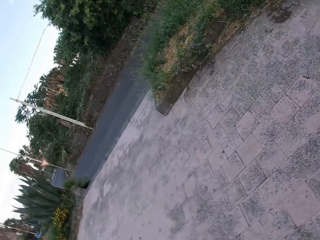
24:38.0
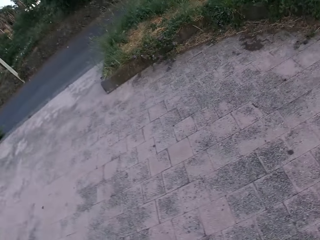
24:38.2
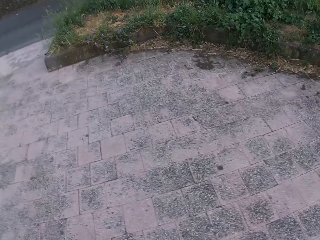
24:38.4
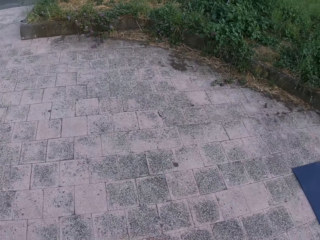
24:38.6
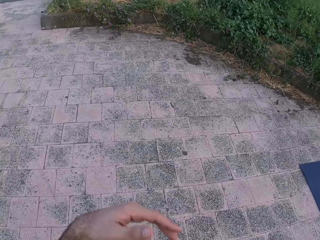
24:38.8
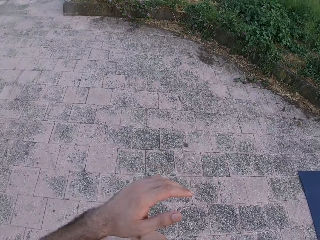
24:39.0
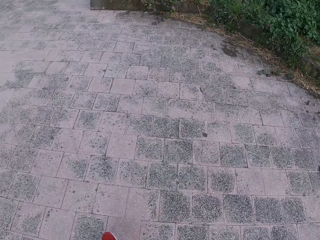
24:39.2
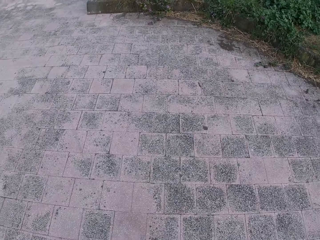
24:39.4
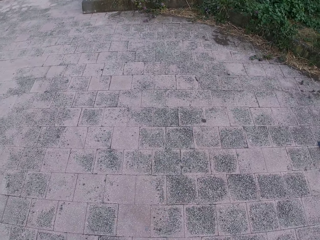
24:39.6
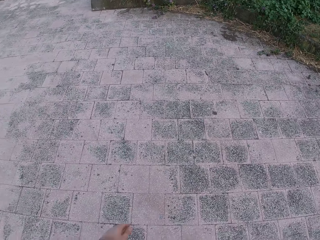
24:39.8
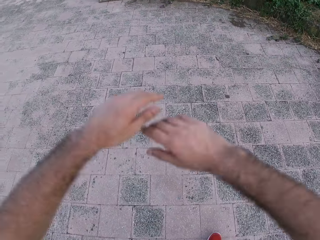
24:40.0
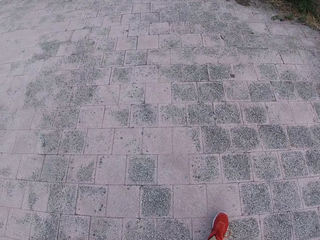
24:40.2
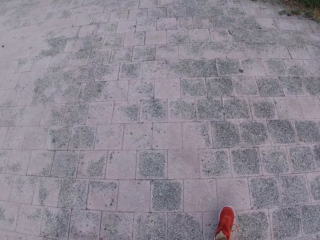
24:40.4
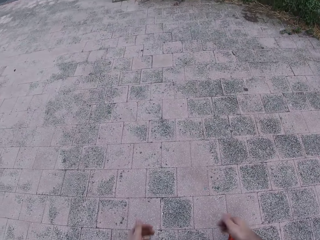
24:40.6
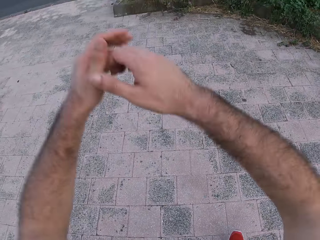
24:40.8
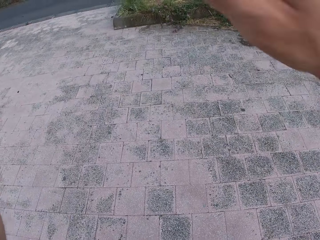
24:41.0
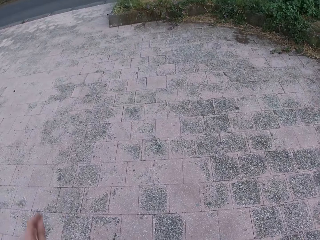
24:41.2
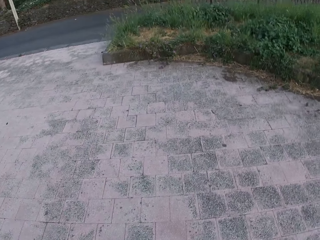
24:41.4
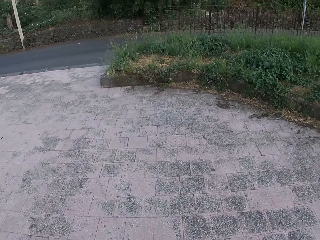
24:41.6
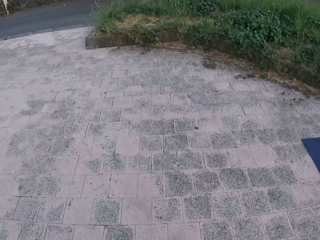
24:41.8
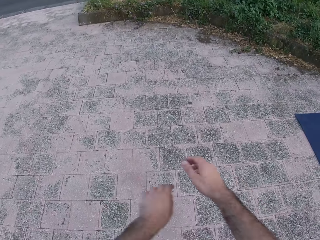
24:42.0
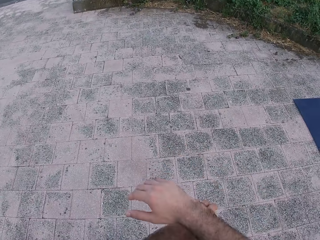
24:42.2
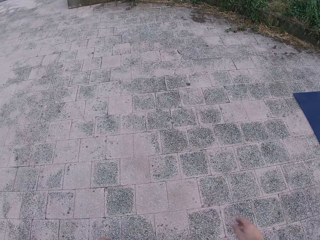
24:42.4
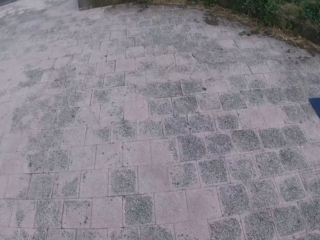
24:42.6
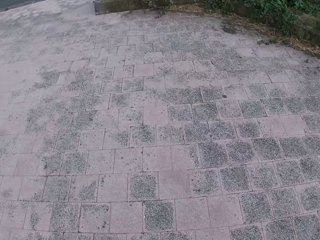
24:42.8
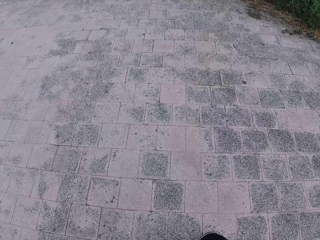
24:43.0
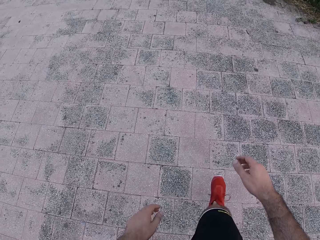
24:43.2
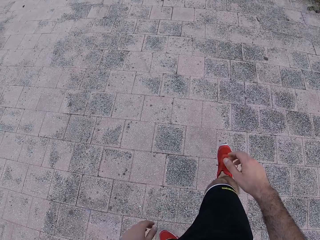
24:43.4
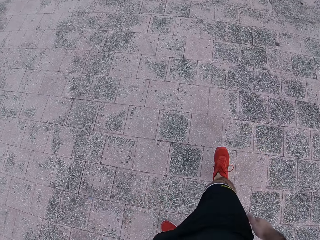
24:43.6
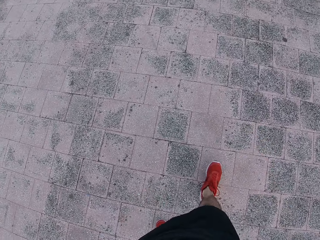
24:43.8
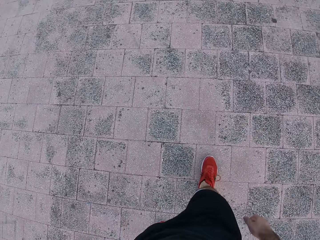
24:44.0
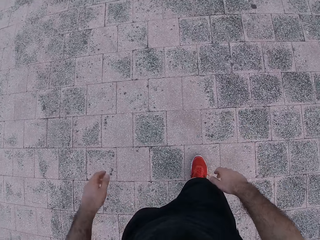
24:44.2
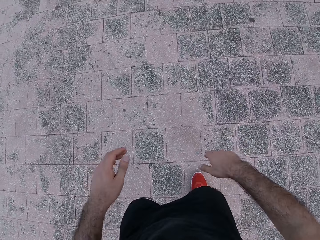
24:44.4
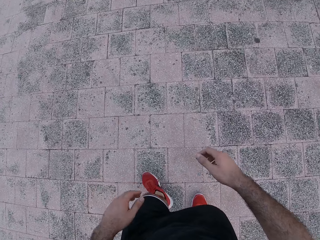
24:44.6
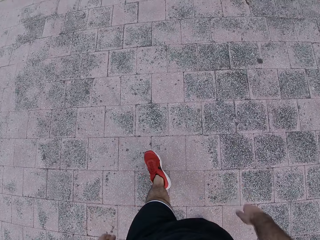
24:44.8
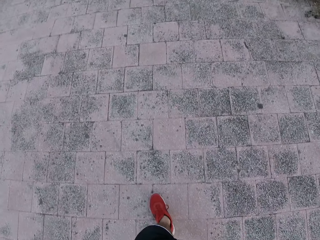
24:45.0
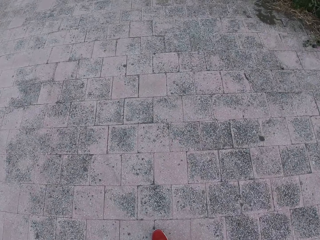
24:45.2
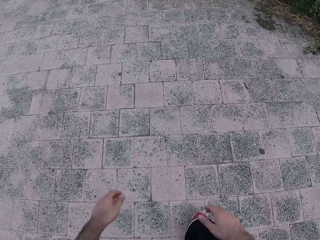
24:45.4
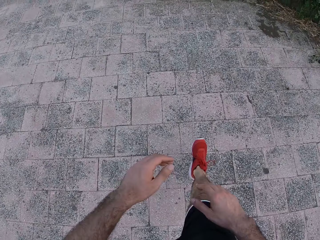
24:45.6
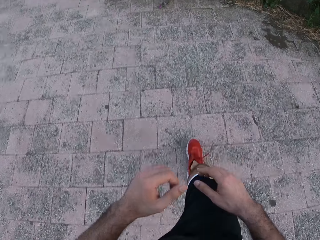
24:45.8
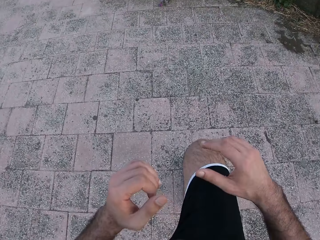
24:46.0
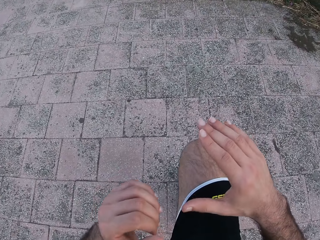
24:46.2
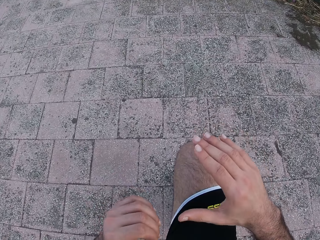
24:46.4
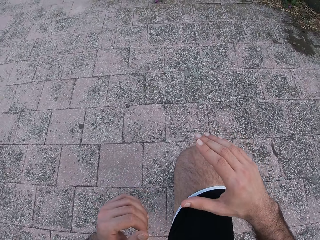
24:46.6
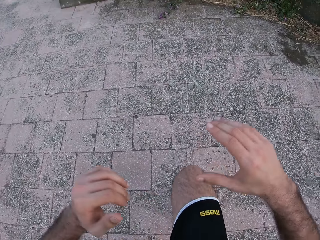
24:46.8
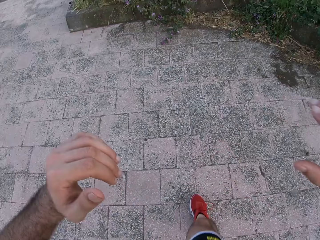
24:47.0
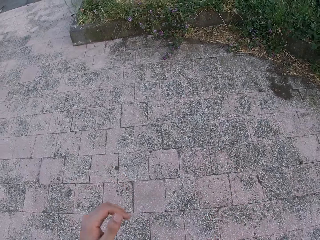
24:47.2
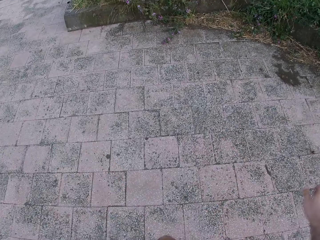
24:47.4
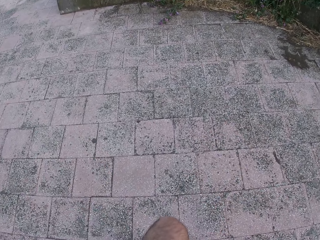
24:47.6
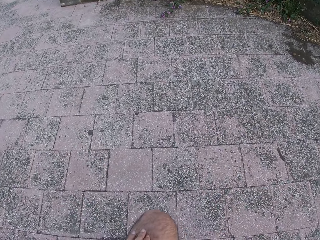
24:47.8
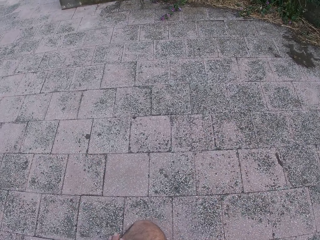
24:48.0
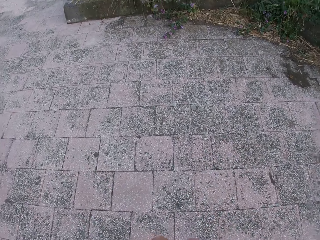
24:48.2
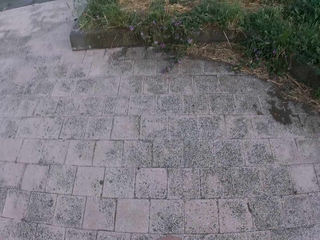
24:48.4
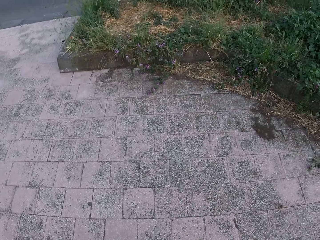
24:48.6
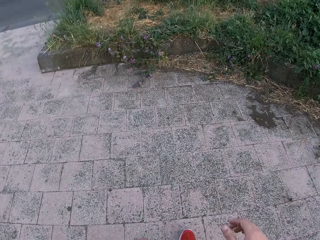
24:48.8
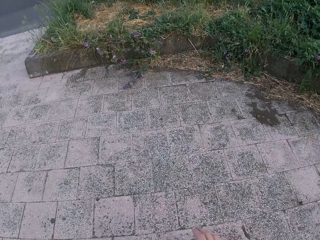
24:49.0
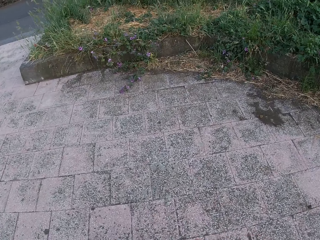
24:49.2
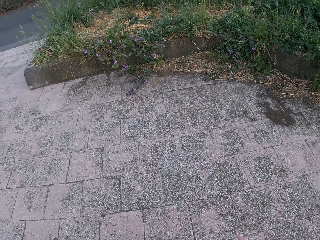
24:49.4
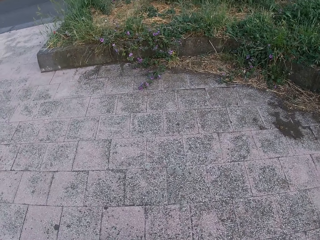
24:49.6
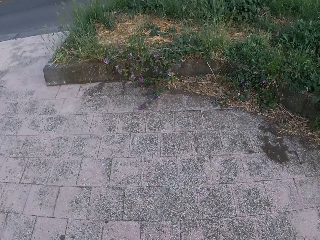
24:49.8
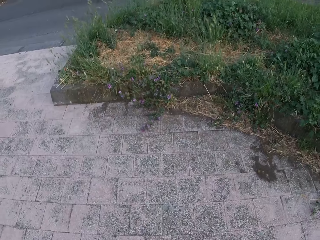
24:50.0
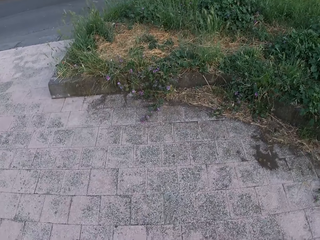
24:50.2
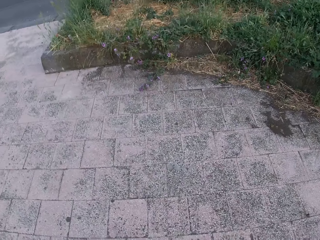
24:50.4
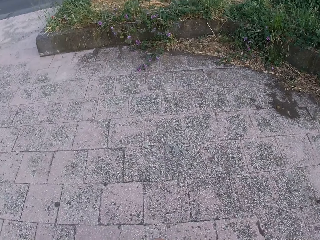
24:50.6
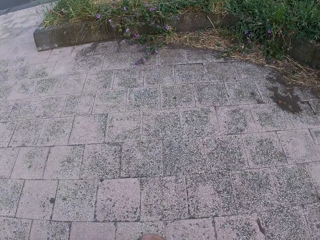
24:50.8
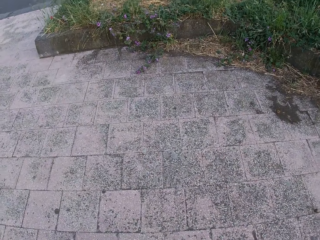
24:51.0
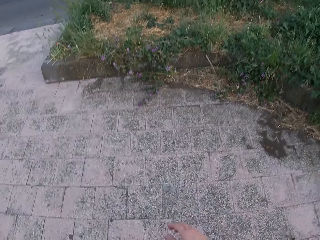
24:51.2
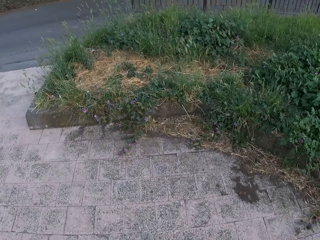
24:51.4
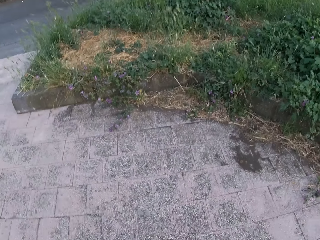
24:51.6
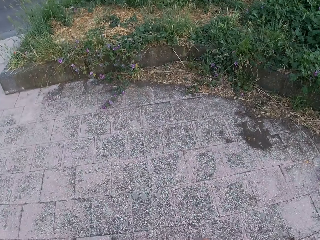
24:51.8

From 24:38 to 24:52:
The camera wearer lifts both hands, looks around, swings both hands and walks around. He lifts both hands. He pushes the right leg in front. He bends his right leg forward. He lifts both hands. He pushes the left leg in front and looks down.

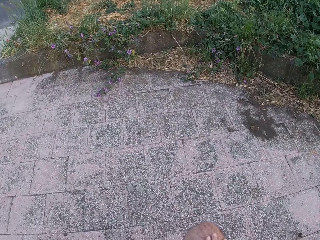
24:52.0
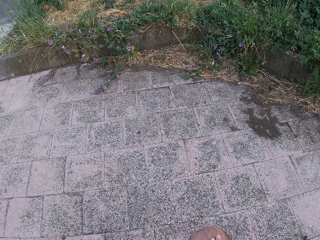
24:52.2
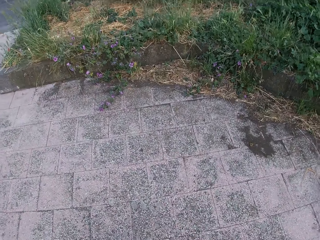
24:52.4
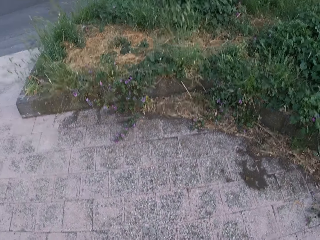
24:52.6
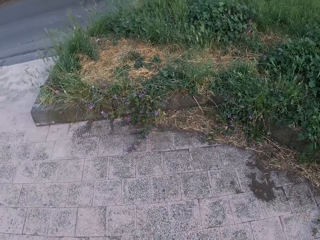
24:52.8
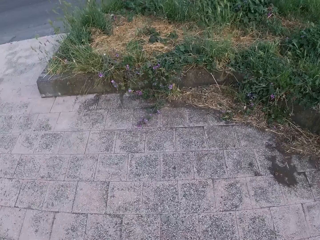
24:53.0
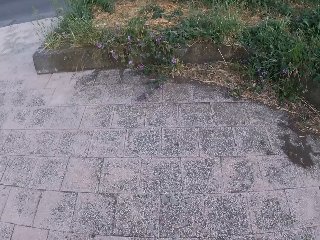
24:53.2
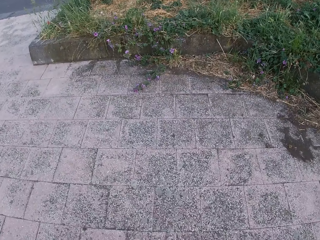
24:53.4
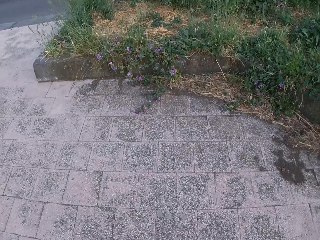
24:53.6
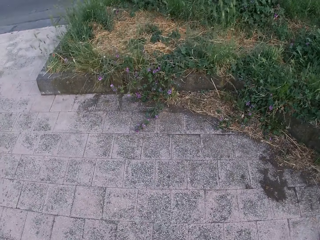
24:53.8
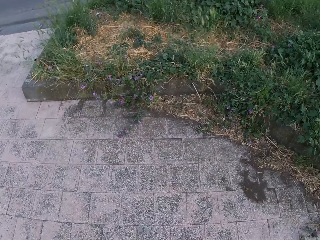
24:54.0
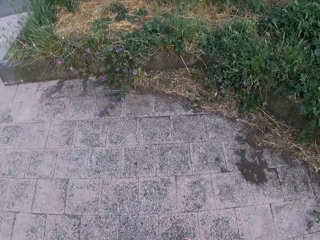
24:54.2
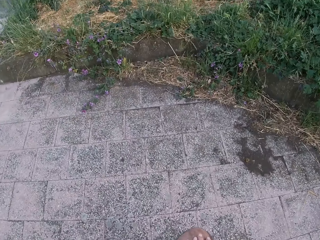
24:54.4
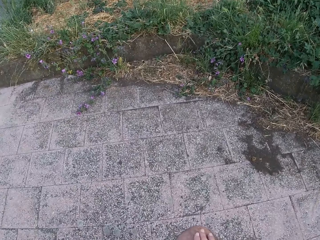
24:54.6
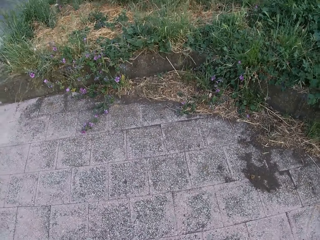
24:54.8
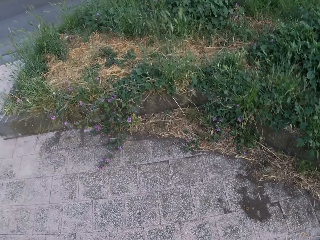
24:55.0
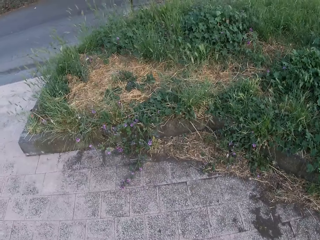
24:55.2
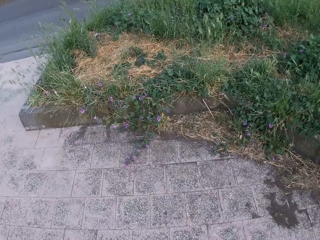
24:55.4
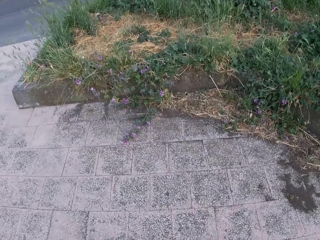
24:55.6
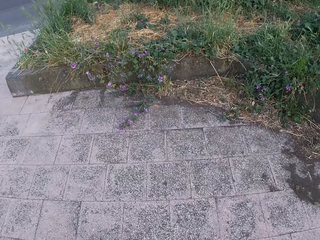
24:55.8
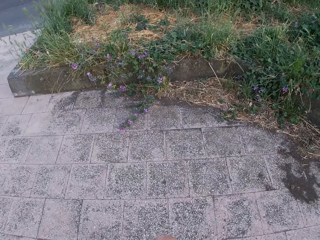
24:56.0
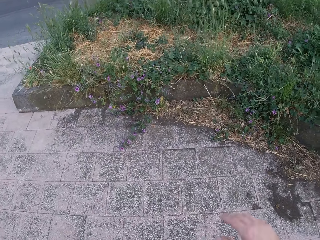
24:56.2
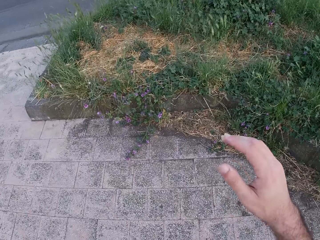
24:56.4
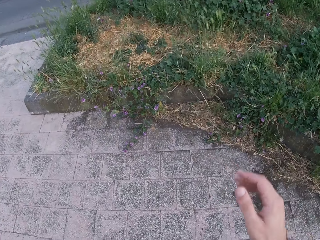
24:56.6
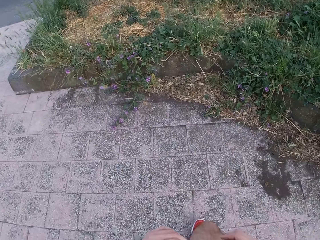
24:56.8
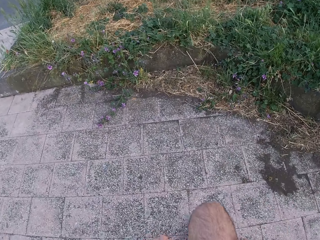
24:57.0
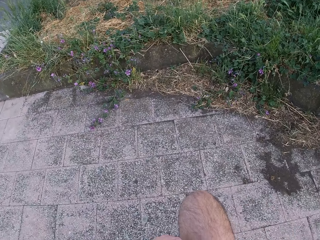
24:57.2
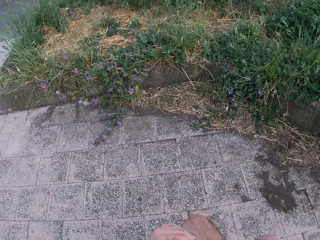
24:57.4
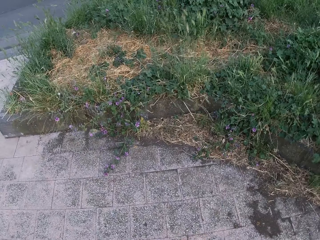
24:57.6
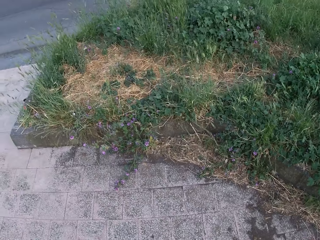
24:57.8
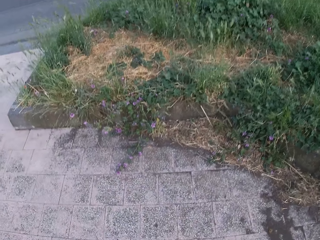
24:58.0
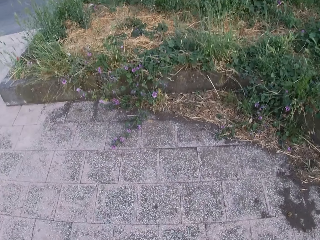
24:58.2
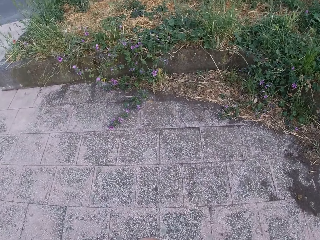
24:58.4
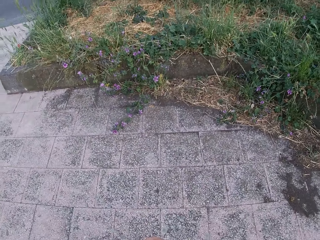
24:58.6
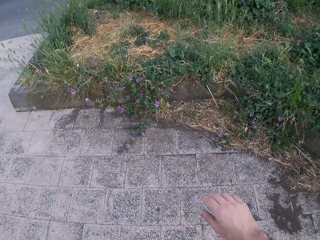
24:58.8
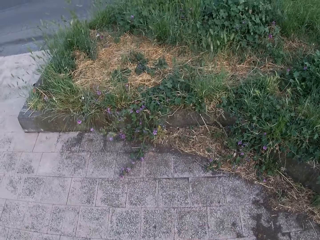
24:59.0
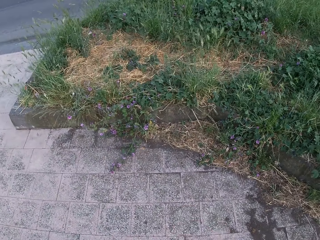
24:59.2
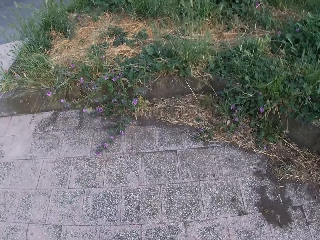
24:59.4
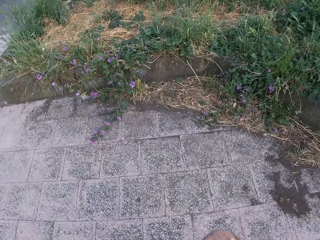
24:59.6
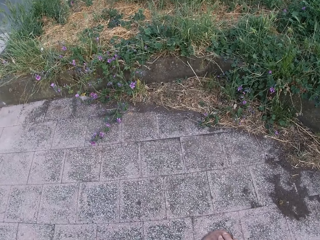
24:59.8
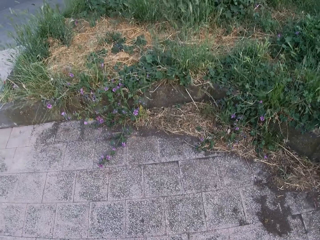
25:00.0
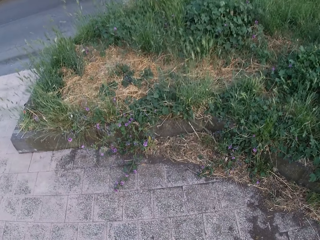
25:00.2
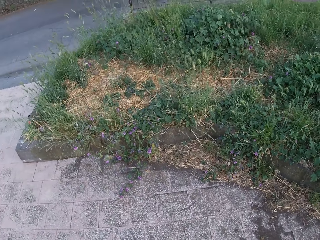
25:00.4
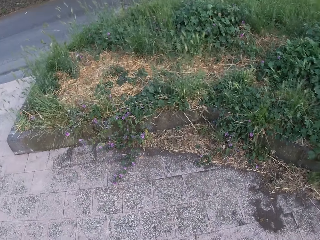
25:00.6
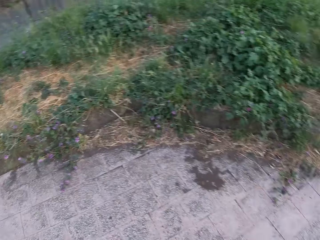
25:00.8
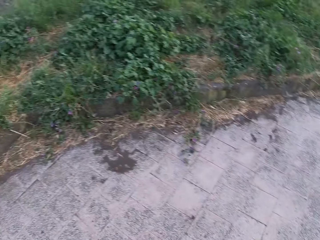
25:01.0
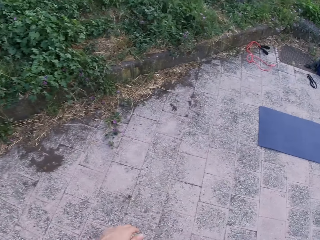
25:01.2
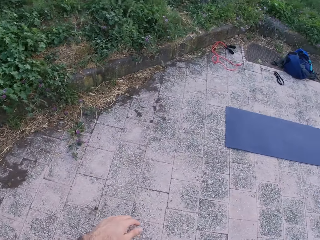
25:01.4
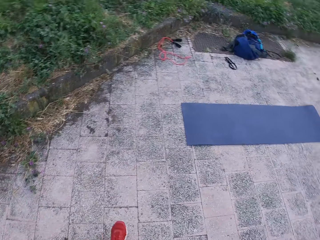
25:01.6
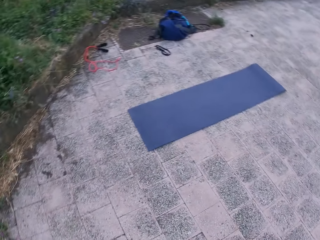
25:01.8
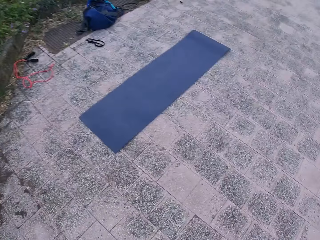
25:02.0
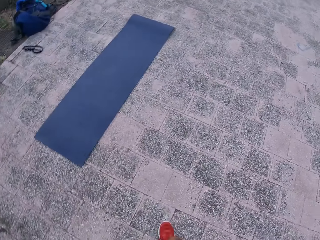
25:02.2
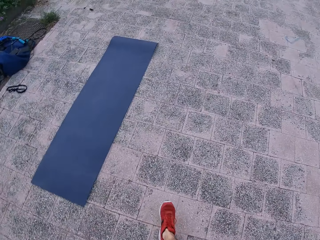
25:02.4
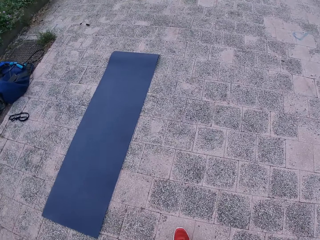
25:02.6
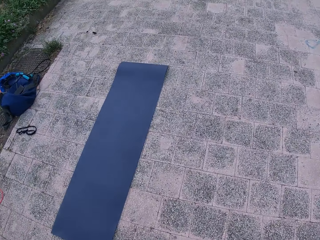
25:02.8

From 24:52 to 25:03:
The camera wearer lifts the right hand. He pushes the right leg in front. He bends his right leg forward. He looks around, moves the right hand, looks down and walks around.
